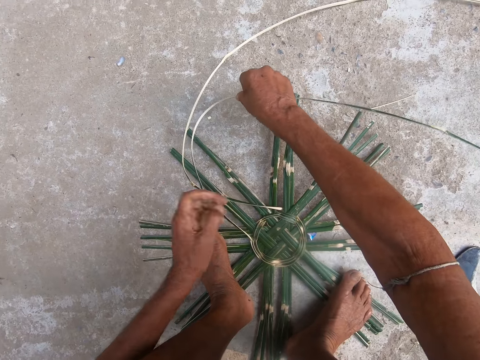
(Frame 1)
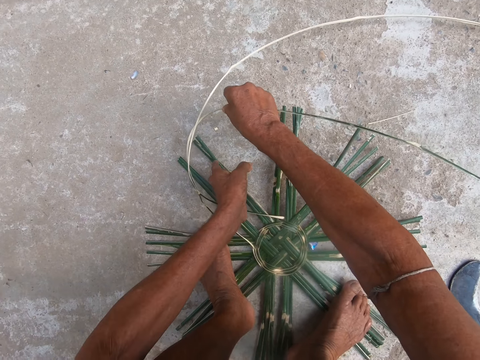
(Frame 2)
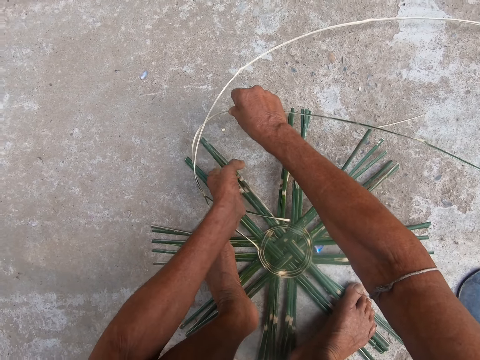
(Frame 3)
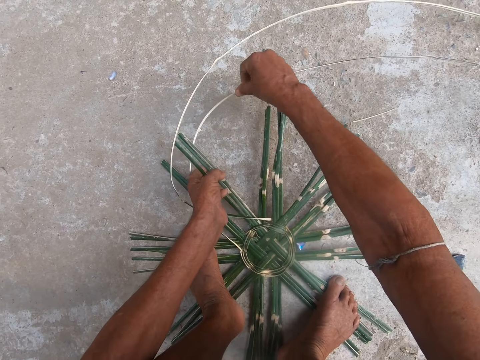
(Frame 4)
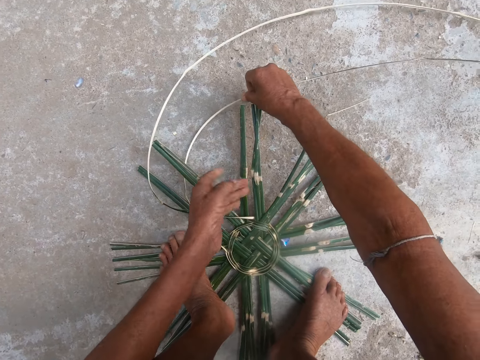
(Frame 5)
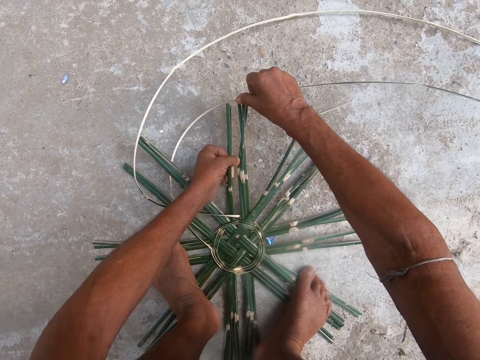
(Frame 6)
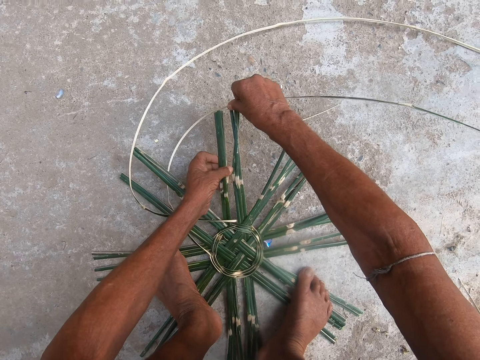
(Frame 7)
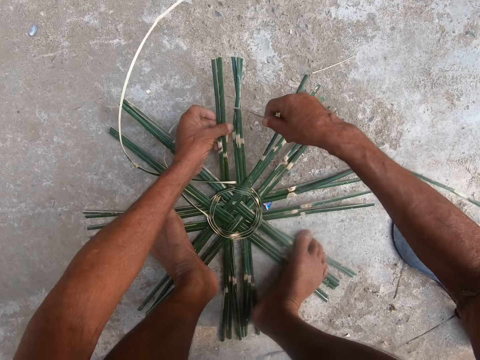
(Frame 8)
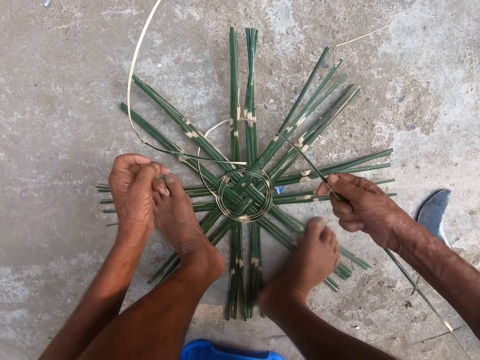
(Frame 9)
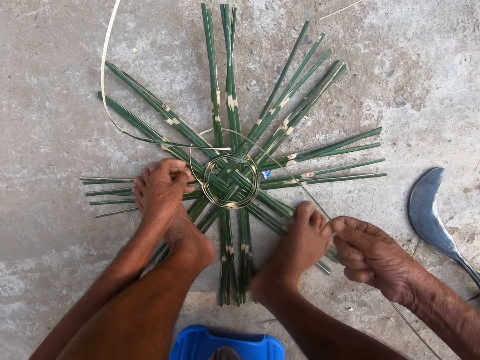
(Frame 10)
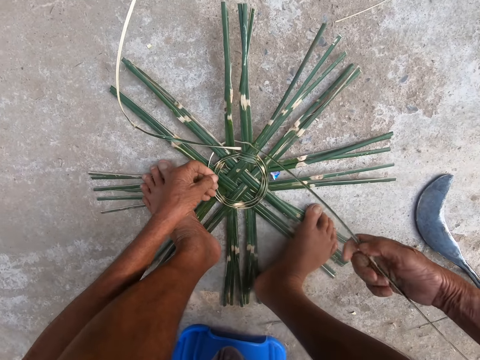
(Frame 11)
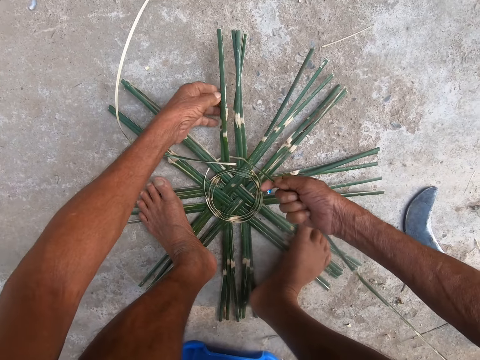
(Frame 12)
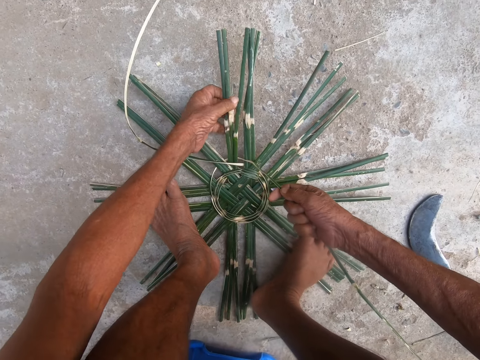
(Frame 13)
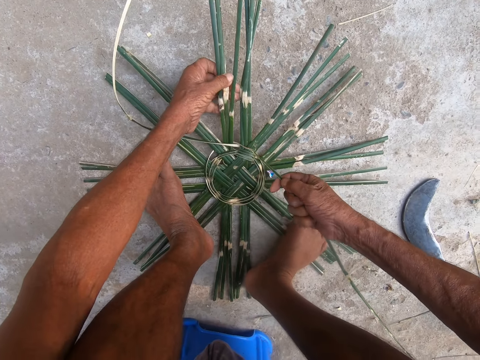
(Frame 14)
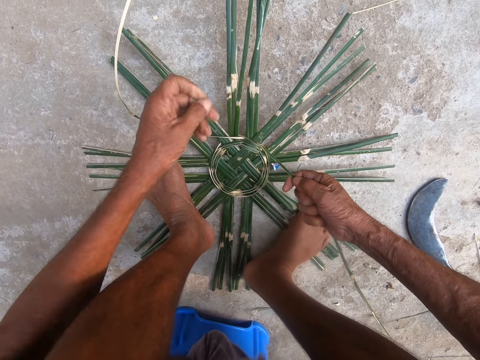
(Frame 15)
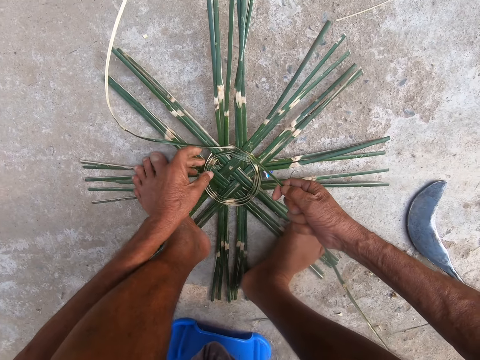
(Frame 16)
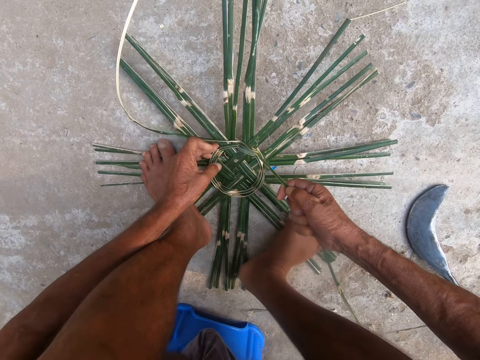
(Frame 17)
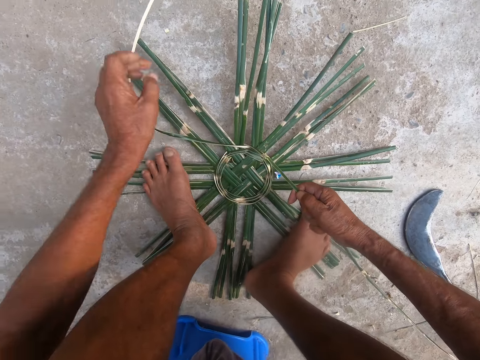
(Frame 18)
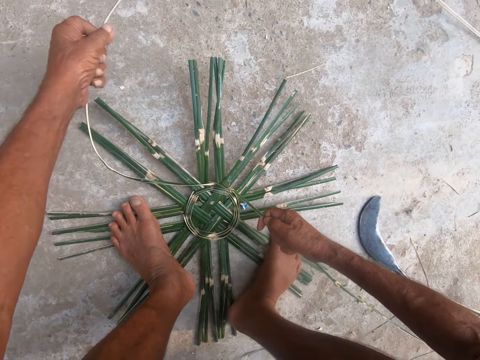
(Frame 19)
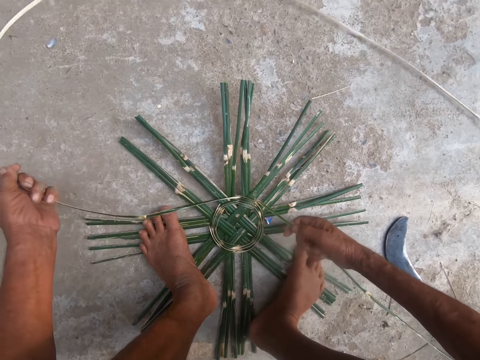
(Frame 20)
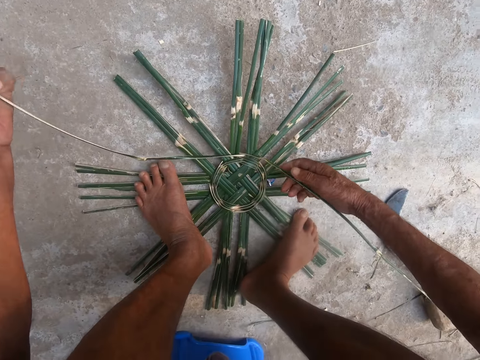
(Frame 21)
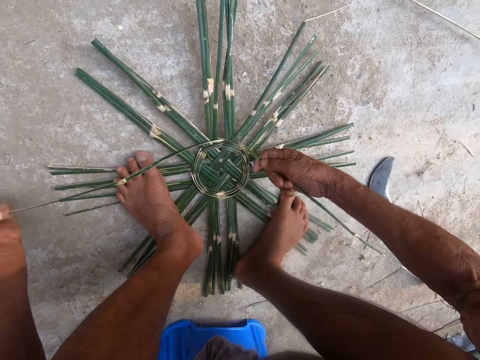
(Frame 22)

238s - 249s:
The camera wearer holds the bamboo strip in the basket base with his right hand. He holds the basket base on the floor with his left hand. He weaves. He fixes the bamboo strip in the basket base with his right hand. He holds the basket base on the floor with his left hand. He fixes the bamboo strip in the basket base with his right hand. He pulls the bamboo strip in the basket base with his right hand. He holds the basket base on the floor with his left hand. He presses the bamboo strip in the basket base with his left hand. He holds the bamboo strip in the basket base with both hands.

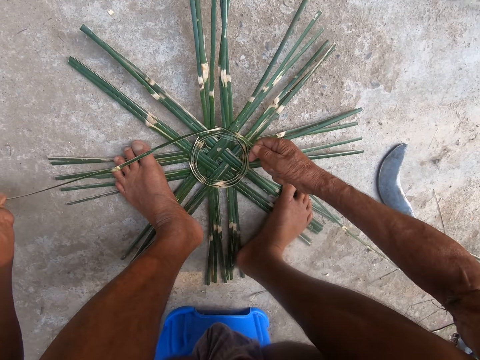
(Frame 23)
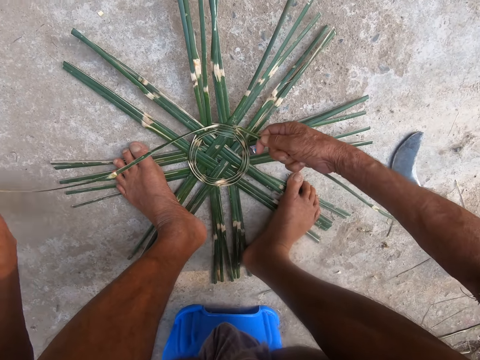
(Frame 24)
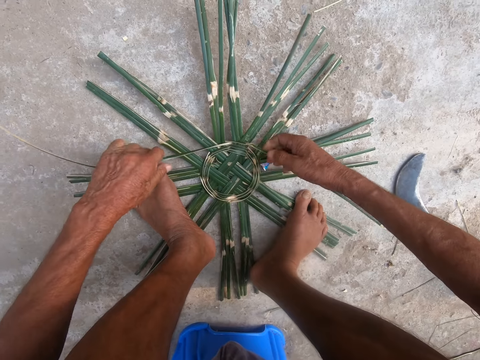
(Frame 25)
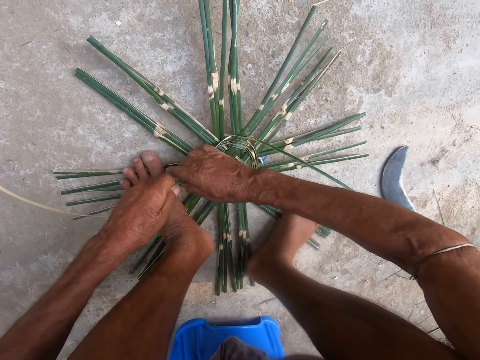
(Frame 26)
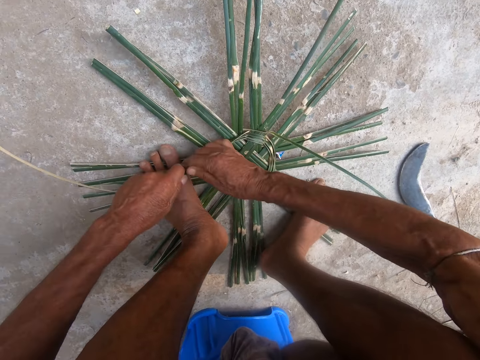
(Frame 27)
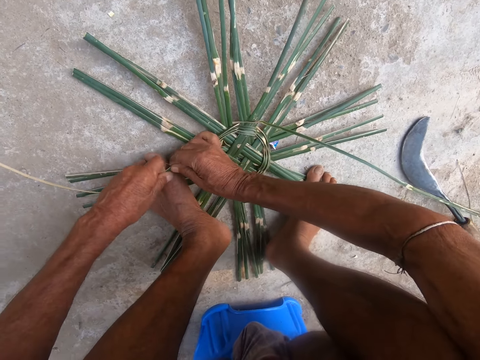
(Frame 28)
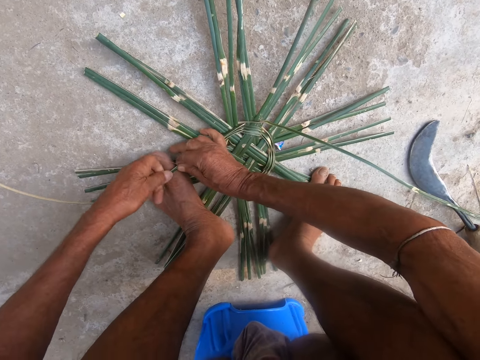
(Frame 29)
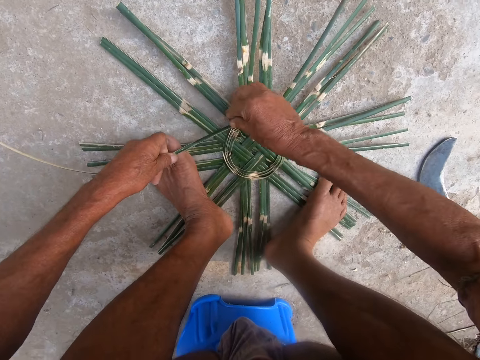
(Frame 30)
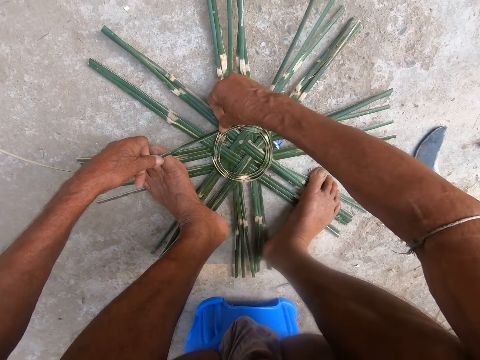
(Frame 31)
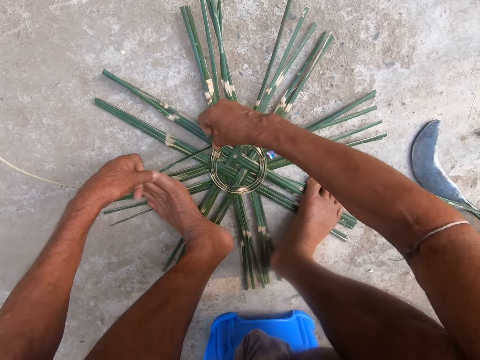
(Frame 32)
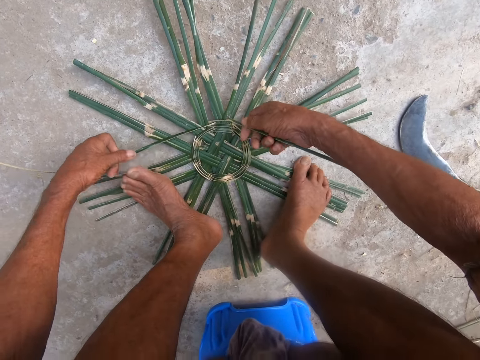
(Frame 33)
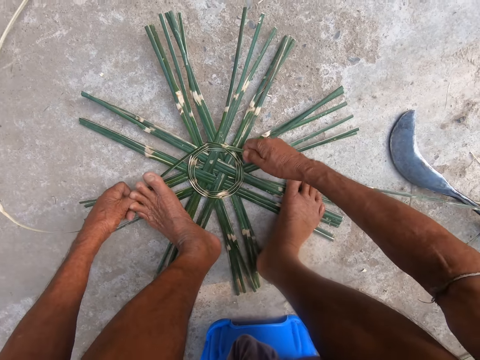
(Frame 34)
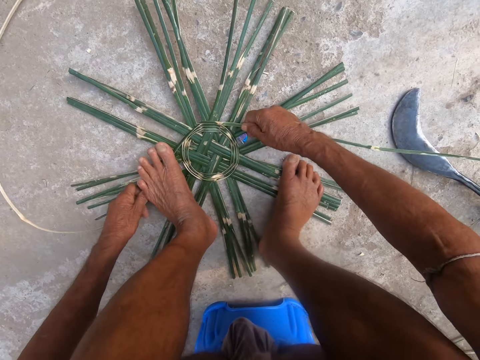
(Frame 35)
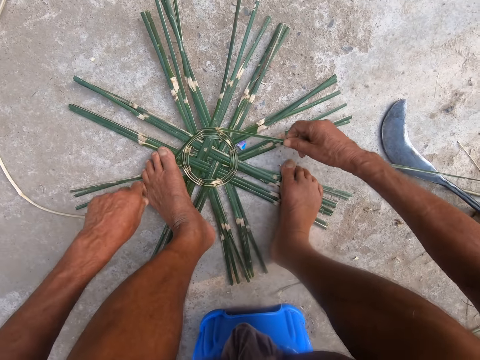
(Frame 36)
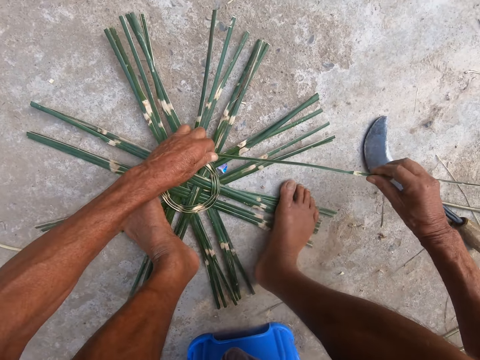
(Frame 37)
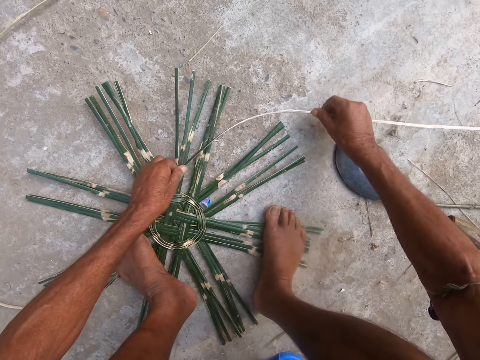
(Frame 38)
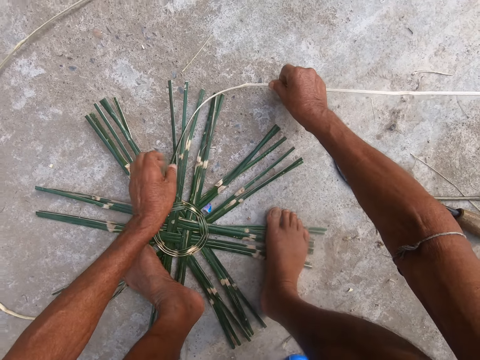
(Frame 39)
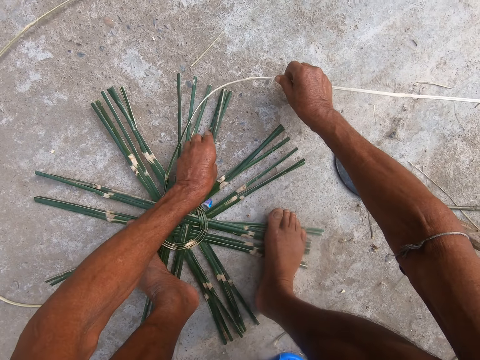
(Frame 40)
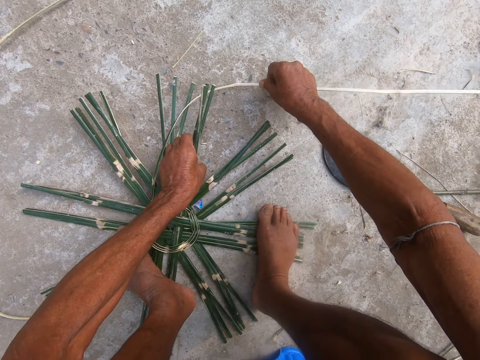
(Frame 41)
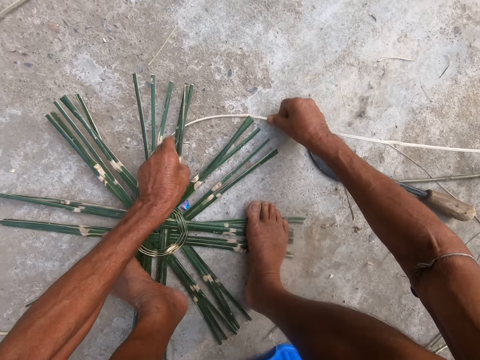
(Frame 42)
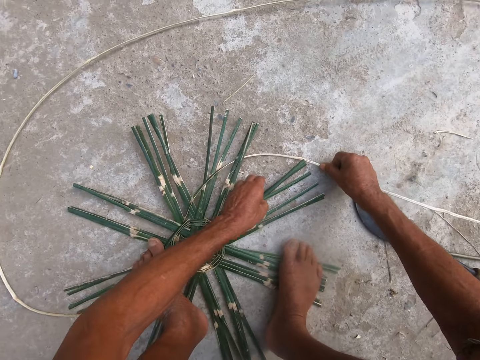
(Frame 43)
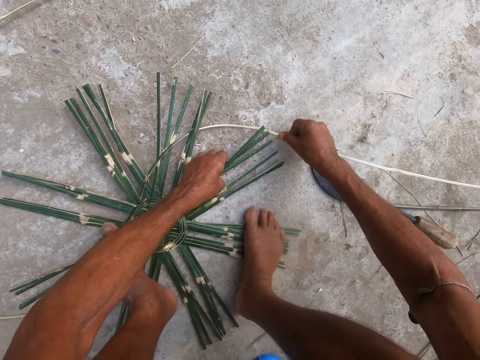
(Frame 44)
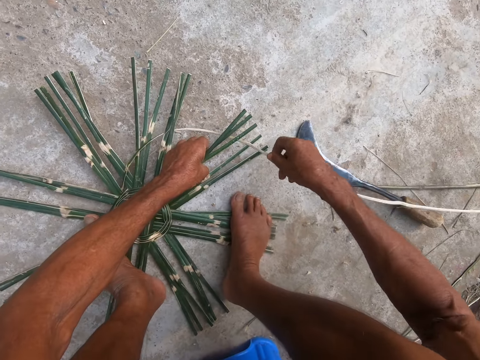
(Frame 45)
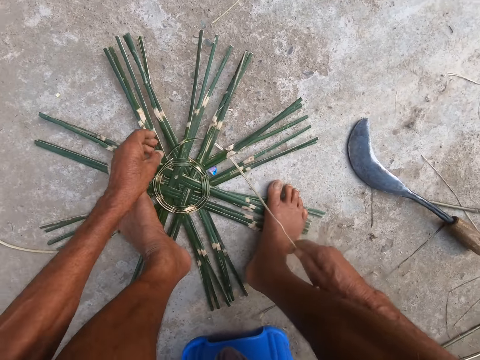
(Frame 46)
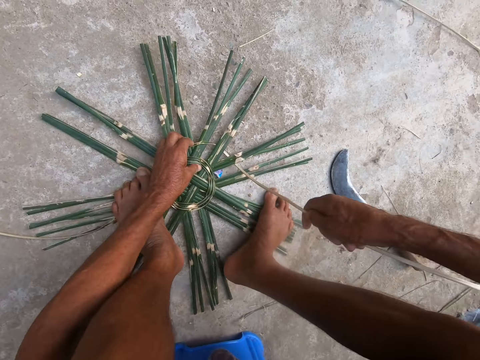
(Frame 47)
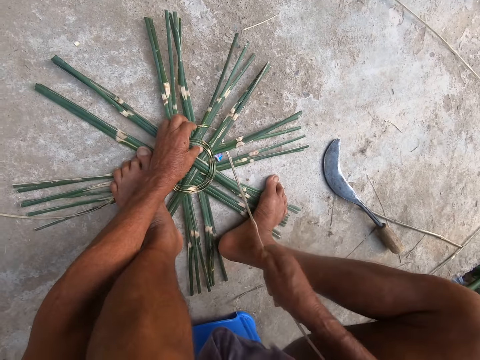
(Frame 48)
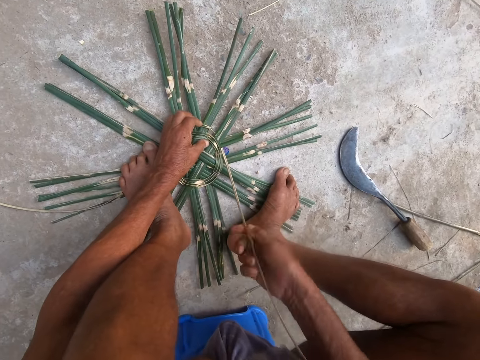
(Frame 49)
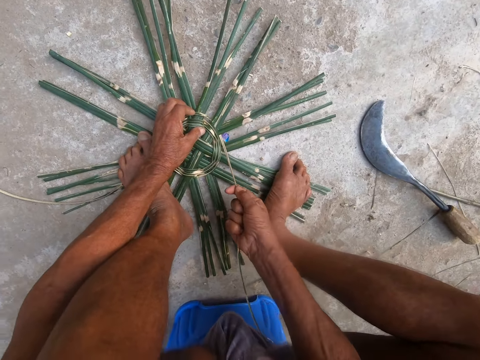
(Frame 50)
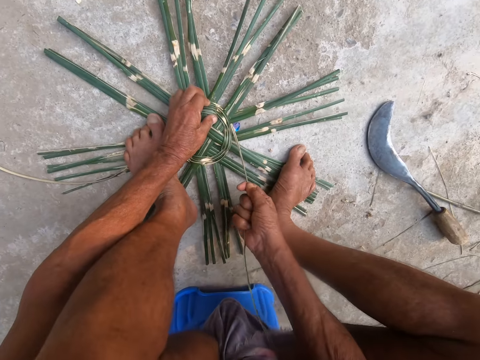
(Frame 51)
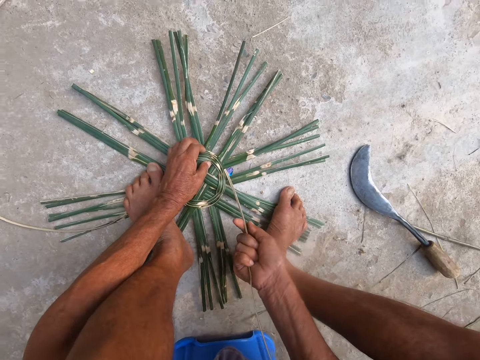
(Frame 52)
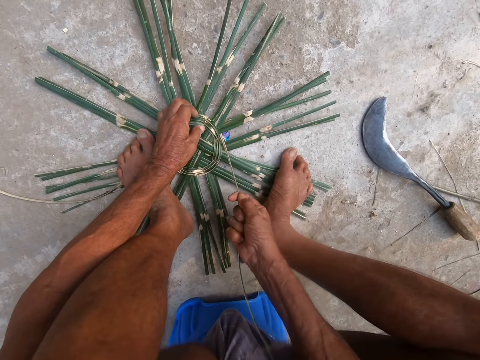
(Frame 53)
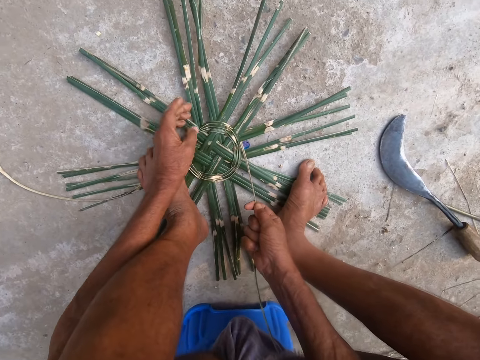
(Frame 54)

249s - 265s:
The camera wearer holds the bamboo strip in the basket base with his right hand. He holds the bamboo strip in the basket base with his left hand. He holds the bamboo strip in the basket base with both hands. He bends the bamboo strip in the basket base with both hands. He holds the bamboo strip in the basket base with his left hand. He presses the bamboo strip in the basket base with his right hand. He holds the bamboo strip in the basket base with both hands. He pulls the bamboo strip in the basket base with both hands. He places the bamboo strip in the basket base under his left leg with his left hand. He holds the bamboo strip in the basket base with both hands. He bends the bamboo strip in the basket base with both hands. He holds the bamboo strip in the basket base with his right hand. He holds the basket base on the floor with his left hand. He fixes the bamboo strip in the basket base with his right hand. He holds the basket base on the floor with his left hand. He fixes the bamboo strip in the basket base with his right hand. He presses the bamboo strip in the basket base with his left hand. He pulls the bamboo strip in the basket base with his right hand.
